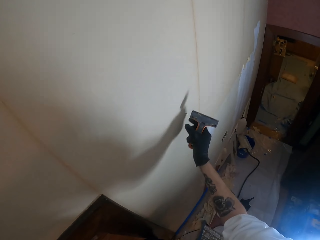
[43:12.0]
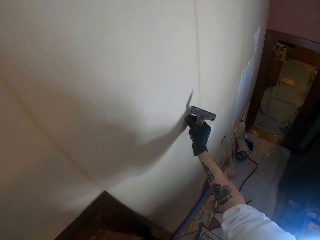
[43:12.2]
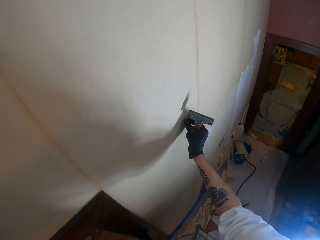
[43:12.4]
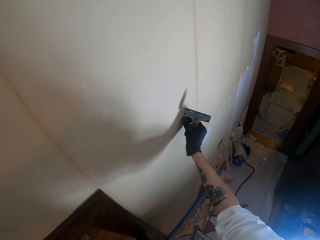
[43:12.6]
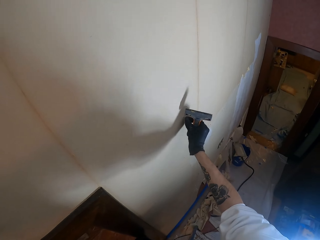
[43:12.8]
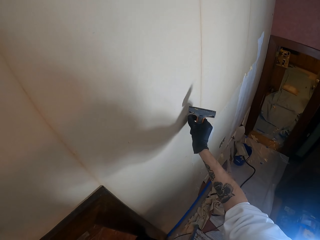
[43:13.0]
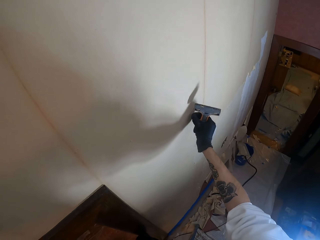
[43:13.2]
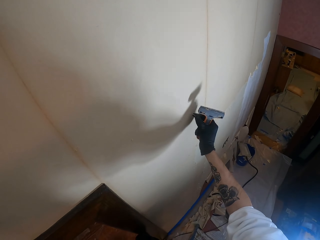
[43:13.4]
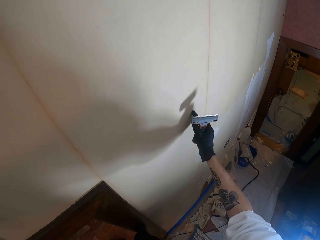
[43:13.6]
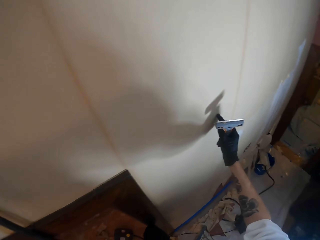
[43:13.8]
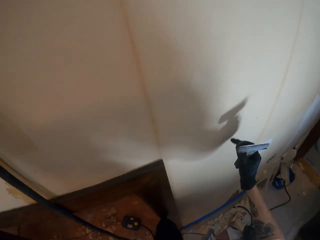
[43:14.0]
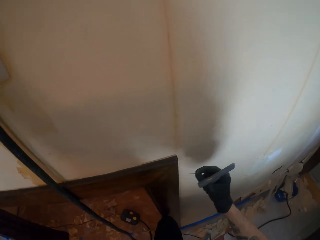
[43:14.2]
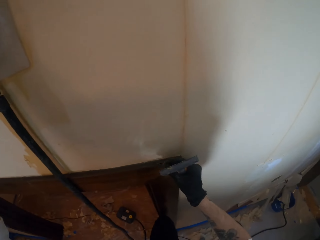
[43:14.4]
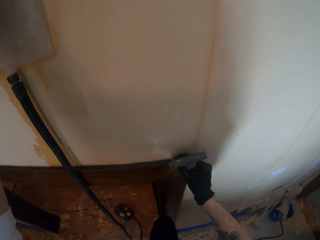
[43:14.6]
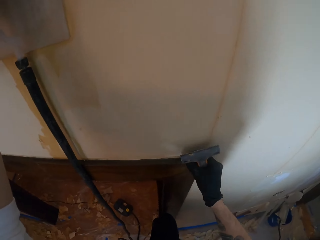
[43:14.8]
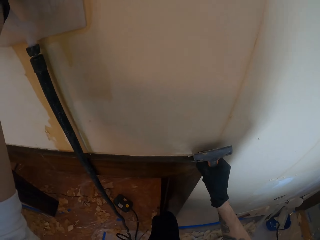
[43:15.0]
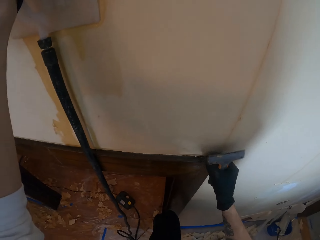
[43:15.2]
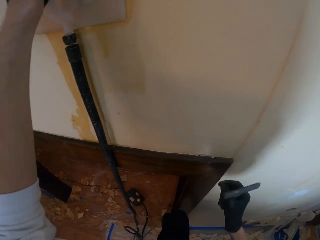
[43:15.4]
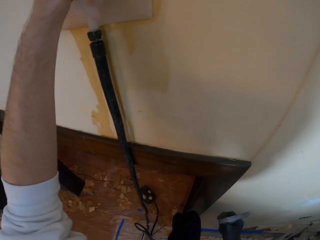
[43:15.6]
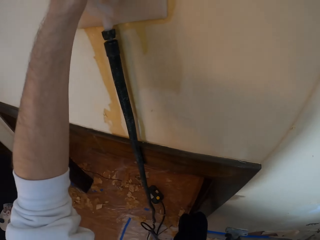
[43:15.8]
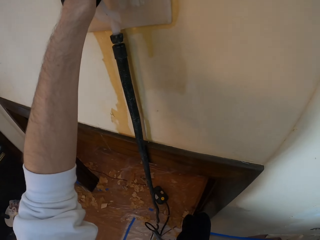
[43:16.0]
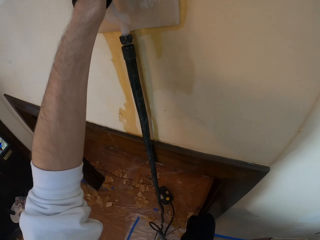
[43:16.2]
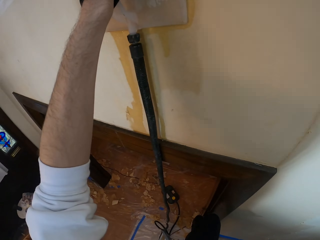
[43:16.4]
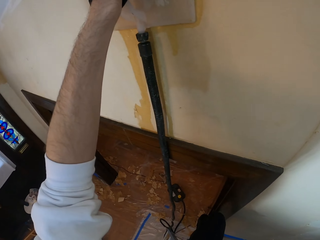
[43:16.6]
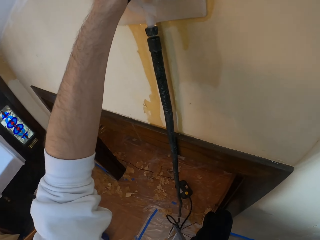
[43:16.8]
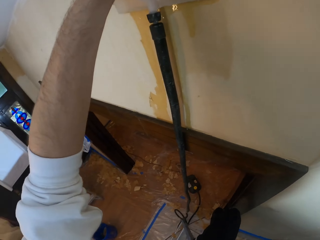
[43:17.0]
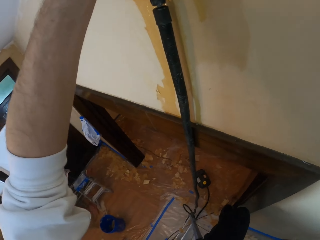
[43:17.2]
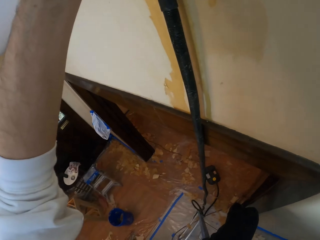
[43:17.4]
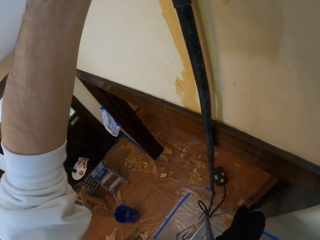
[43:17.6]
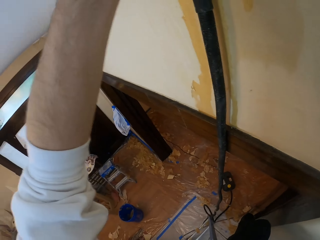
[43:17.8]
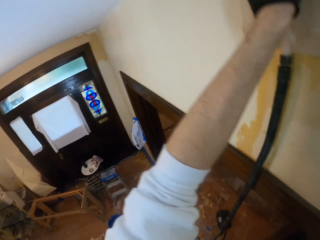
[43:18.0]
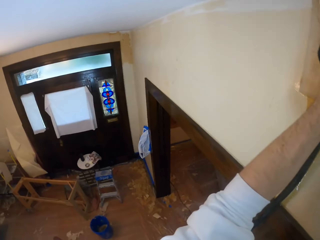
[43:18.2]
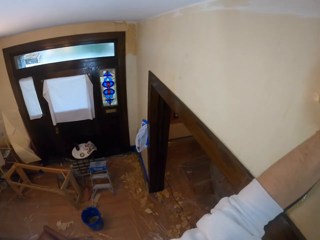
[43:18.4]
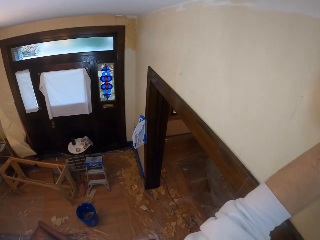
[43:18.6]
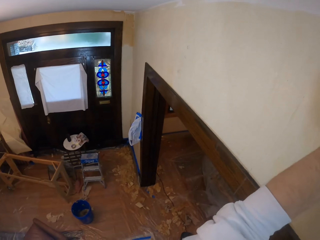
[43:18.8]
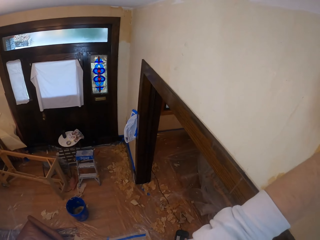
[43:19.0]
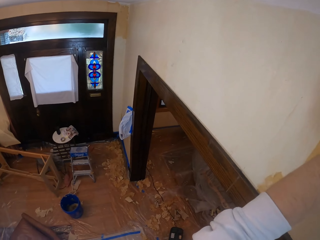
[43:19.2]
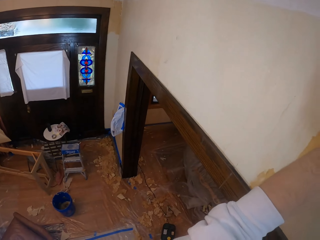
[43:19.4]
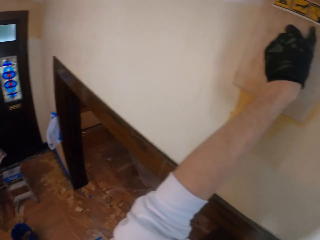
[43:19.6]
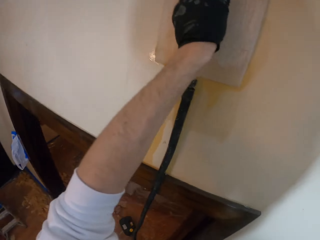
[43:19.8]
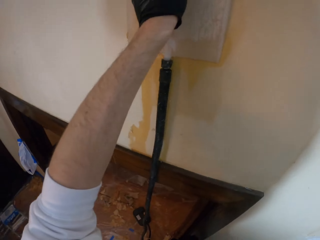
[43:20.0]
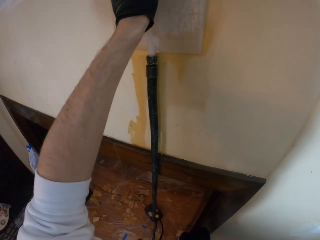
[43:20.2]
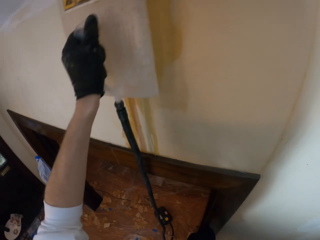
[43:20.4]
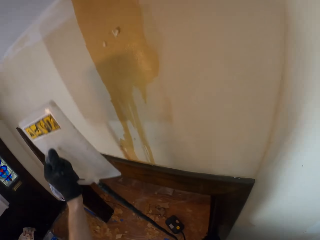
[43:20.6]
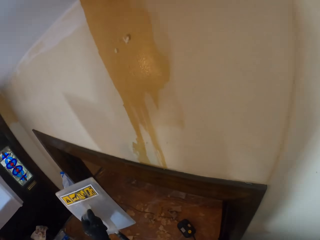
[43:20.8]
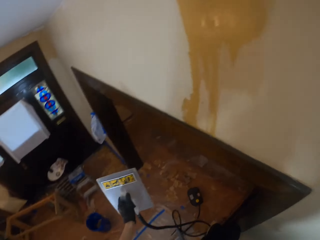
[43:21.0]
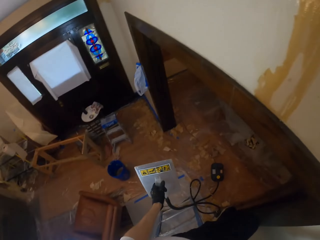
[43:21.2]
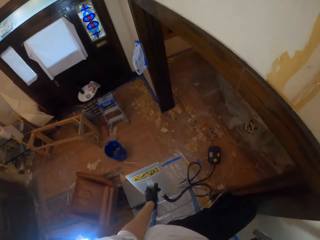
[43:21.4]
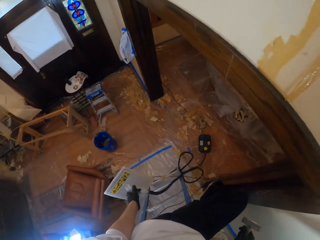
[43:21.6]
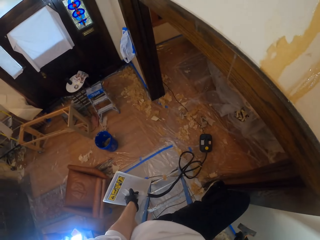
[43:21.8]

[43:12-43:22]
The camera wearer removes paint with a hand. They press a wall with something. They look around.

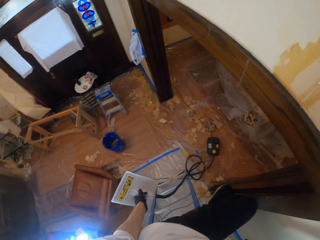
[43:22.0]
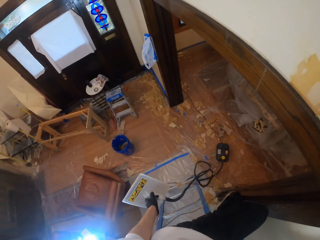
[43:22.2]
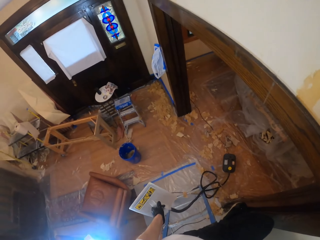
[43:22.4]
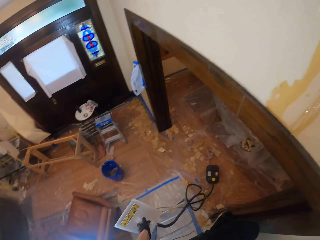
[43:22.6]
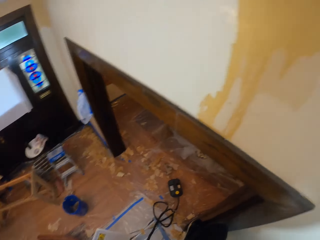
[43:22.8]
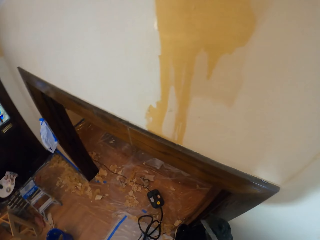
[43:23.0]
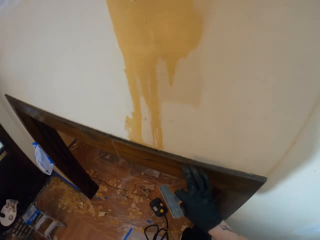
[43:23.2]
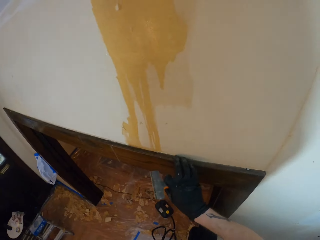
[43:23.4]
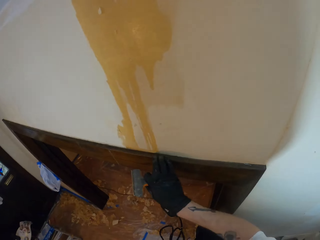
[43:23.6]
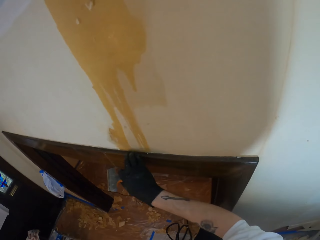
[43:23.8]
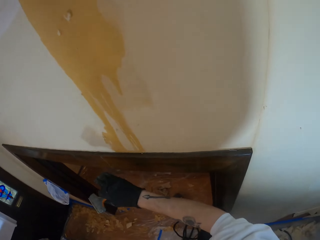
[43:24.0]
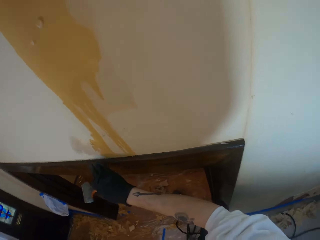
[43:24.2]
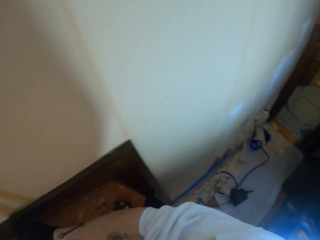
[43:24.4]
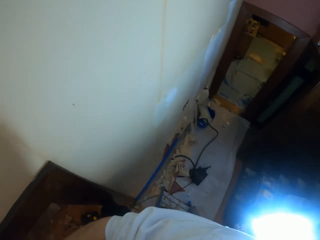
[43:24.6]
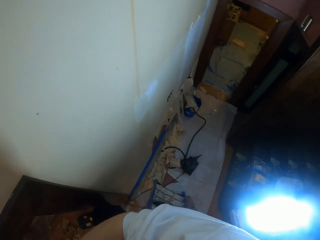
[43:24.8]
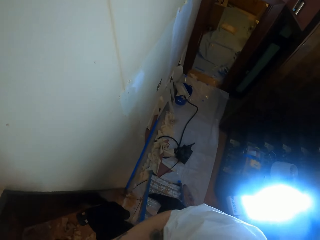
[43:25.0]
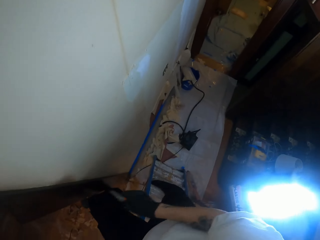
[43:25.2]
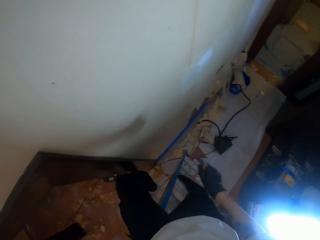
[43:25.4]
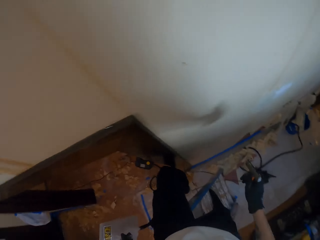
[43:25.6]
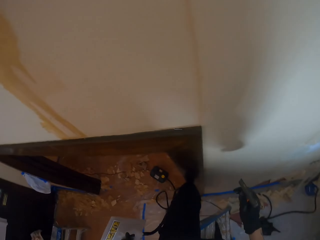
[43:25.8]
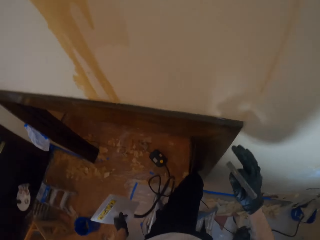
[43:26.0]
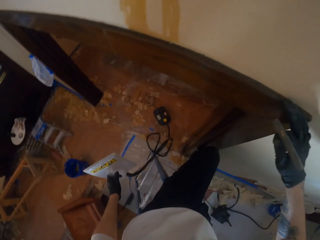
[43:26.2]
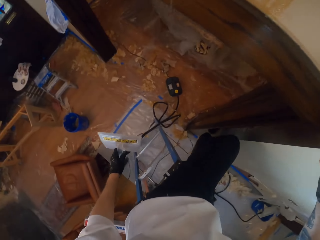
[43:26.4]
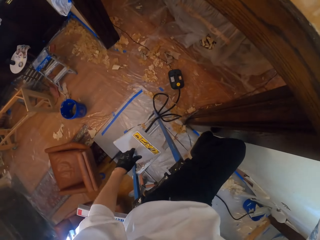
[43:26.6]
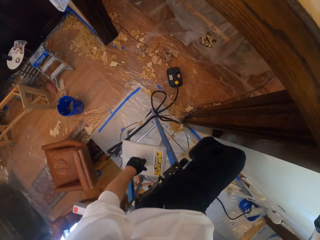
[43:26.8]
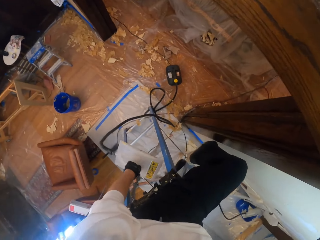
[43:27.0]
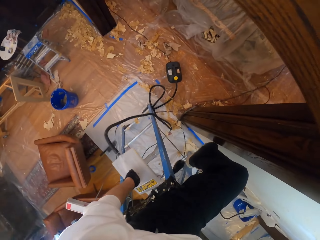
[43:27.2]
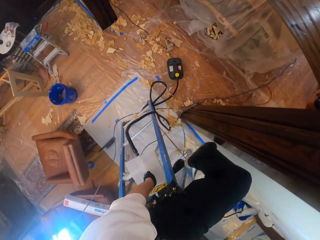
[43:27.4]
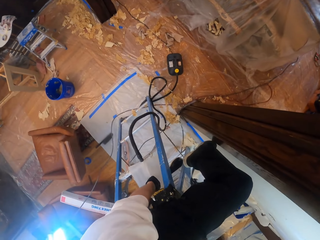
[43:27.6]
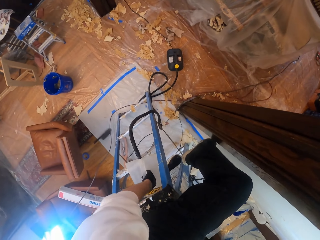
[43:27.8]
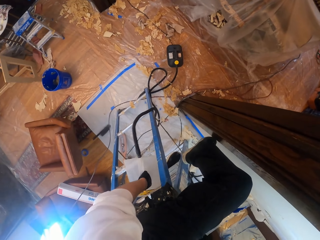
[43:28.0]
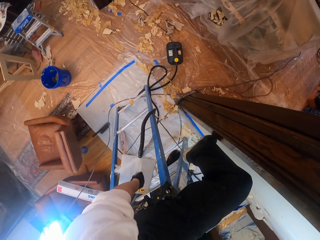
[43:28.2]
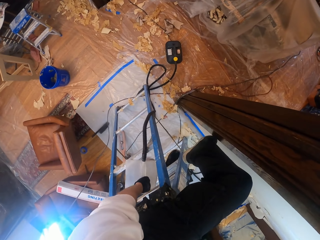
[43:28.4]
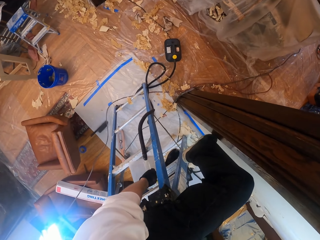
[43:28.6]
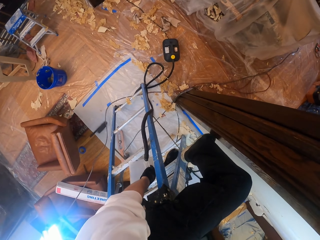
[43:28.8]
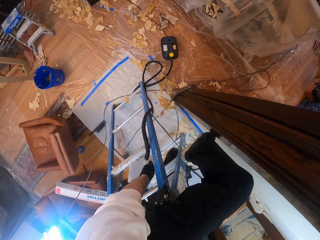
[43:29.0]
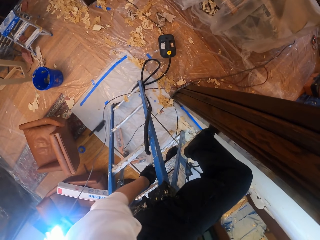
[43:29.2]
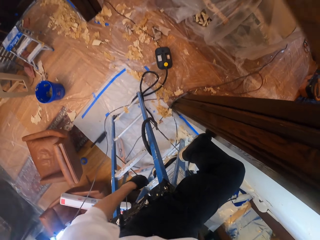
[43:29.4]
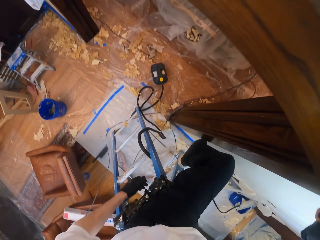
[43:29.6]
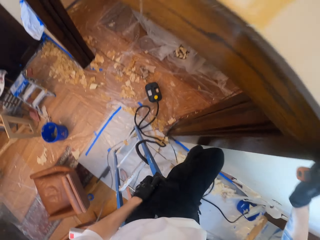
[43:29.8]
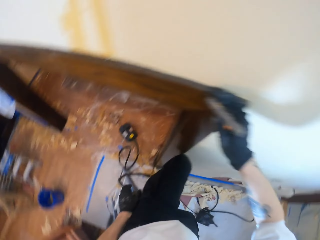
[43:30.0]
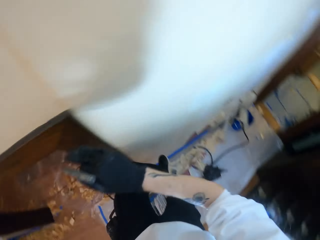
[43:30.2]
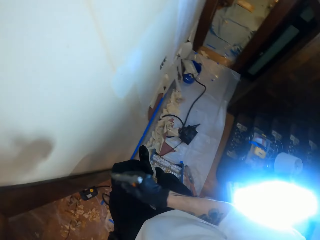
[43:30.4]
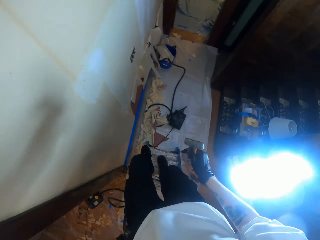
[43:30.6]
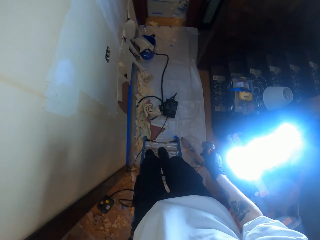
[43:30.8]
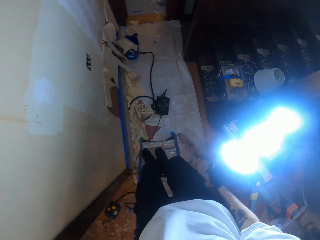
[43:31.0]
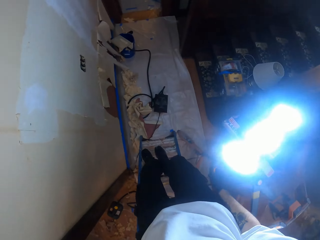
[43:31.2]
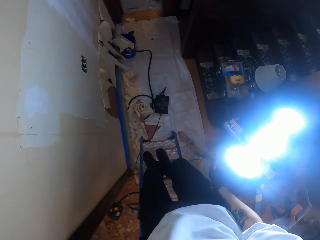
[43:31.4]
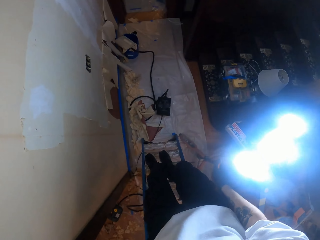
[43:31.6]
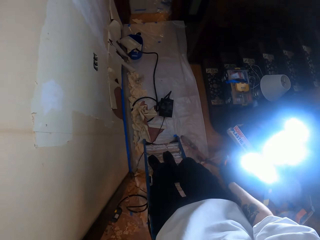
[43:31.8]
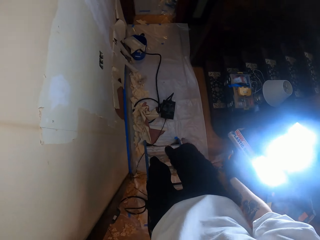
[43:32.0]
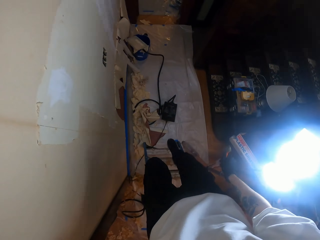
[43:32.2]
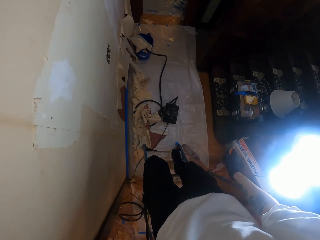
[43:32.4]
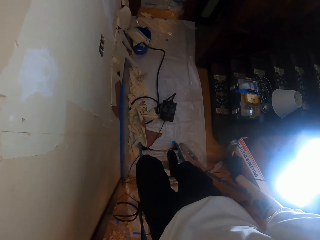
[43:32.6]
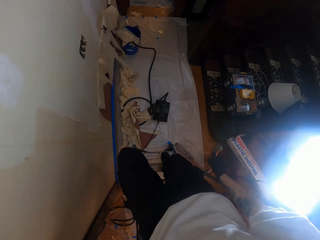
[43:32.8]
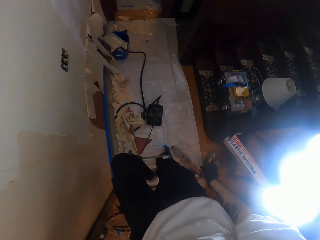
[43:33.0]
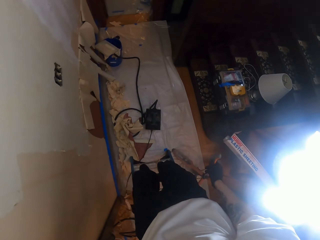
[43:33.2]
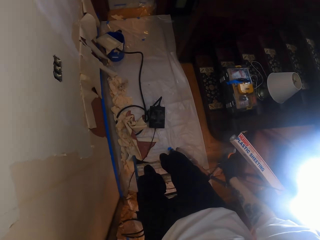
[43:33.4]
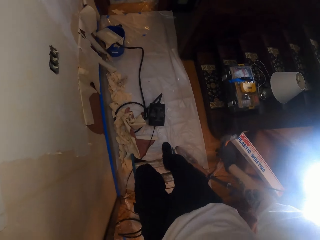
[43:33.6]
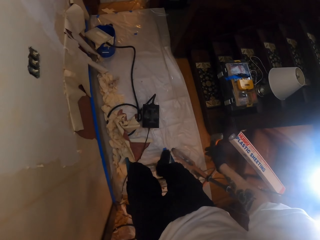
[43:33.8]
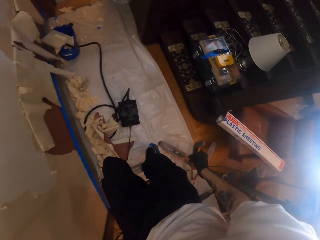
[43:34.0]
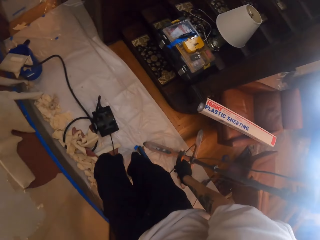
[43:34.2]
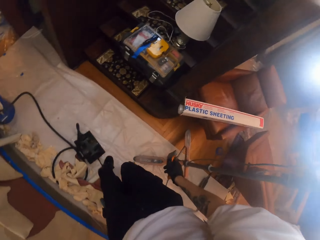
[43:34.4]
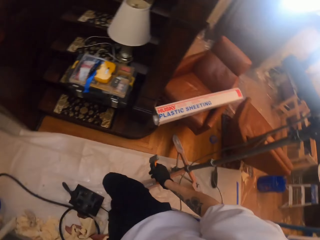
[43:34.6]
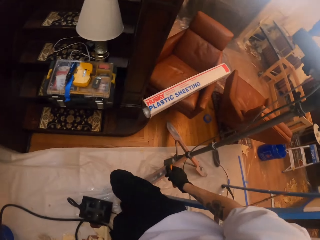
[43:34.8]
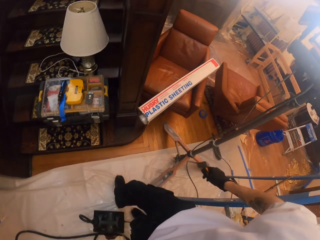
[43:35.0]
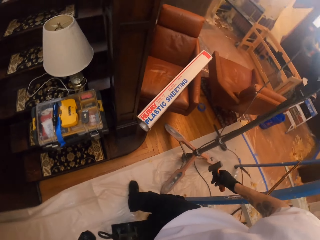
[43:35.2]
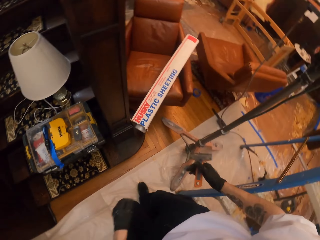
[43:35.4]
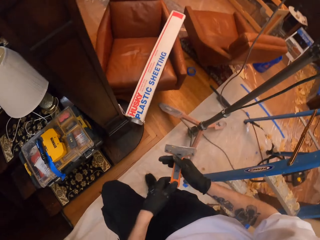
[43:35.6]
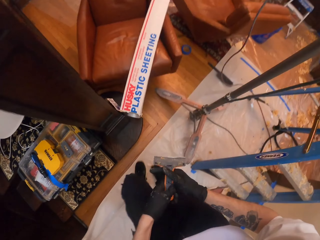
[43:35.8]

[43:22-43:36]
The camera wearer looks at the floor. They look around. They move a hand on a wood. They look at the floor. They put a hand on the wood. They hang something on the ladder. They drop the wallpaper steamer. They look around. They walk down the ladder.
